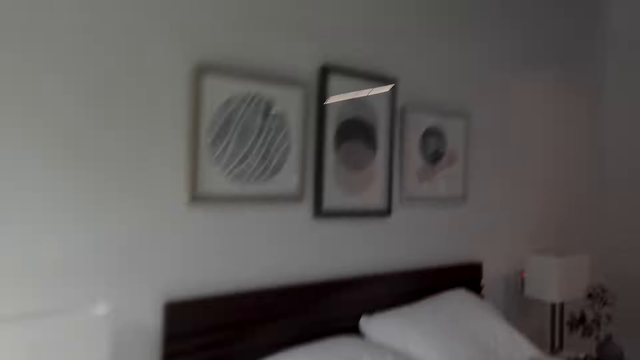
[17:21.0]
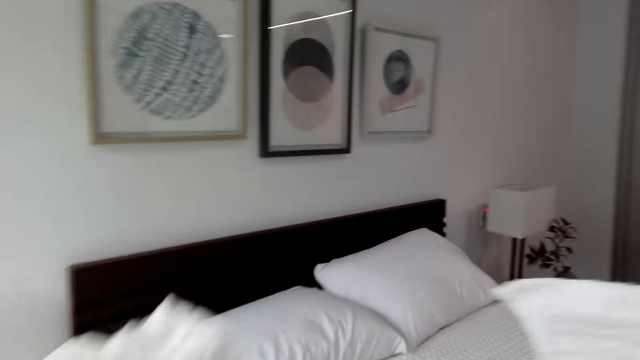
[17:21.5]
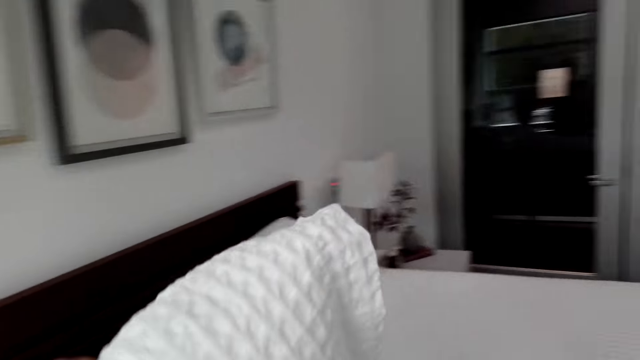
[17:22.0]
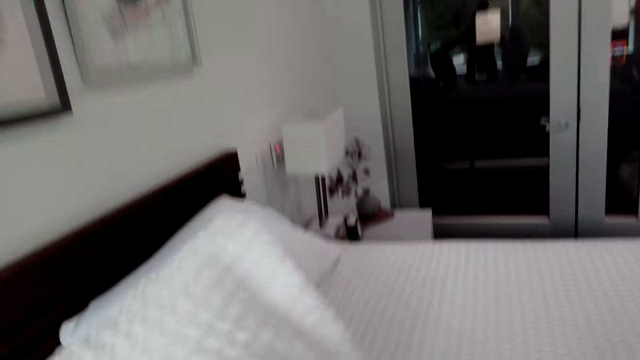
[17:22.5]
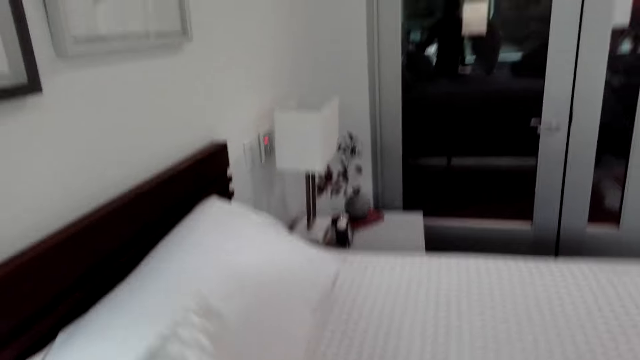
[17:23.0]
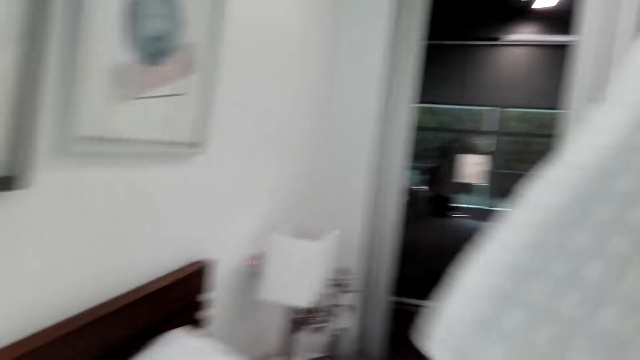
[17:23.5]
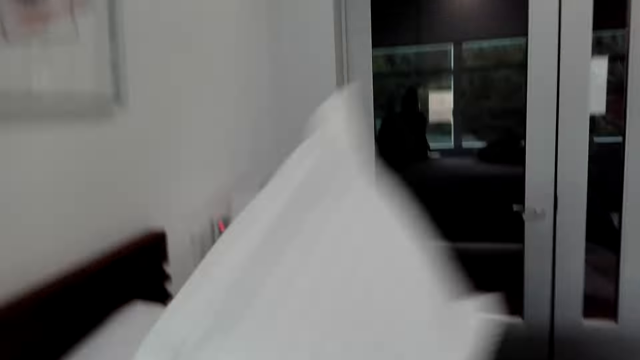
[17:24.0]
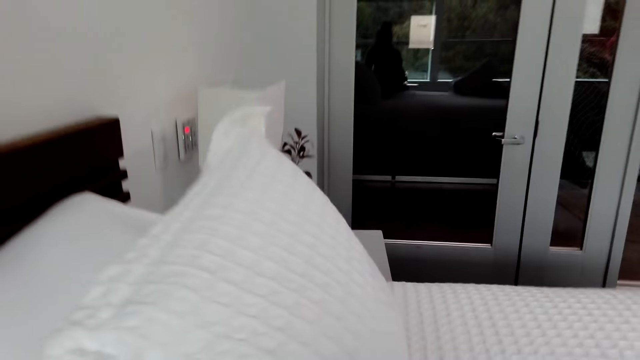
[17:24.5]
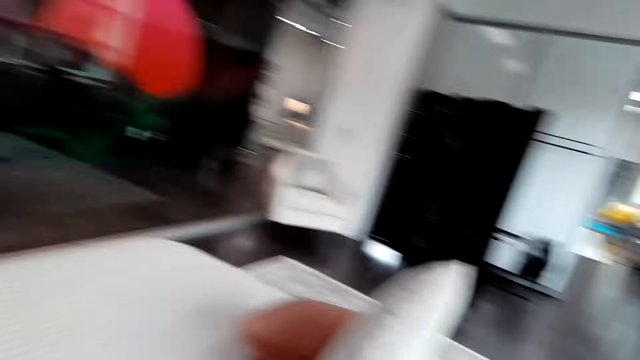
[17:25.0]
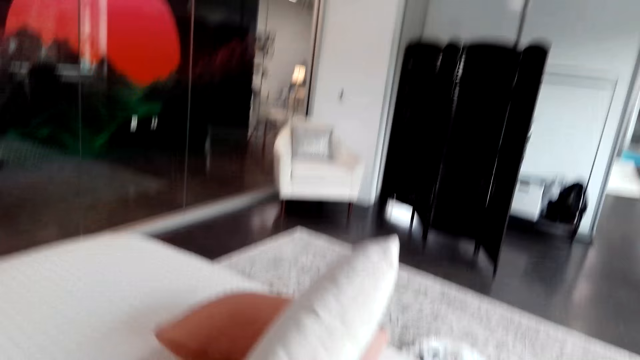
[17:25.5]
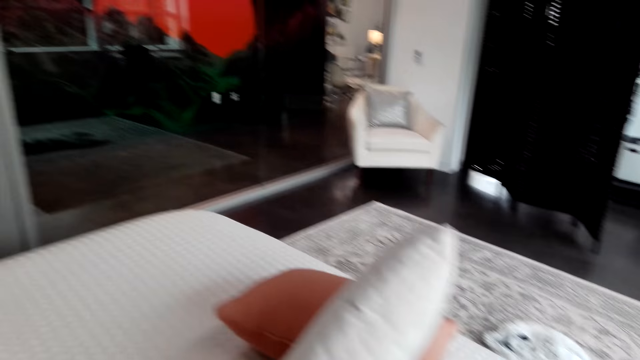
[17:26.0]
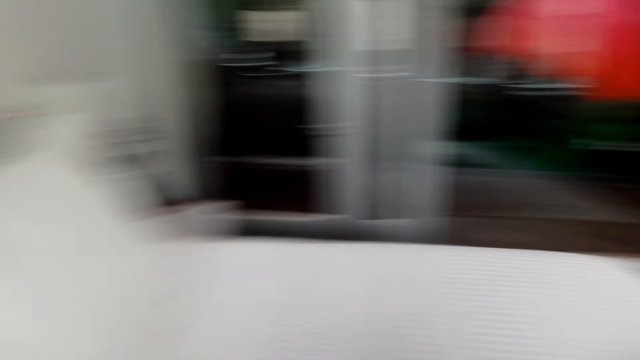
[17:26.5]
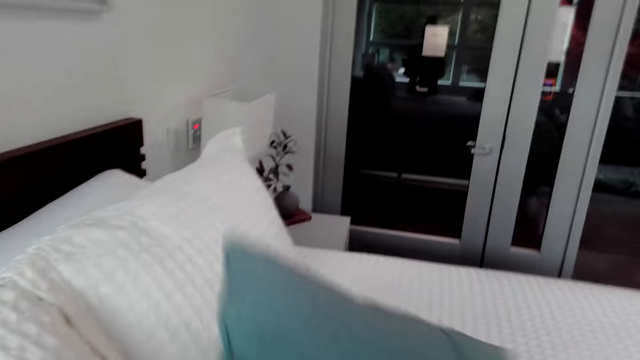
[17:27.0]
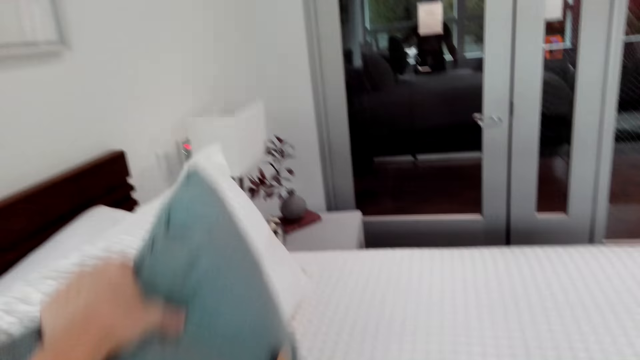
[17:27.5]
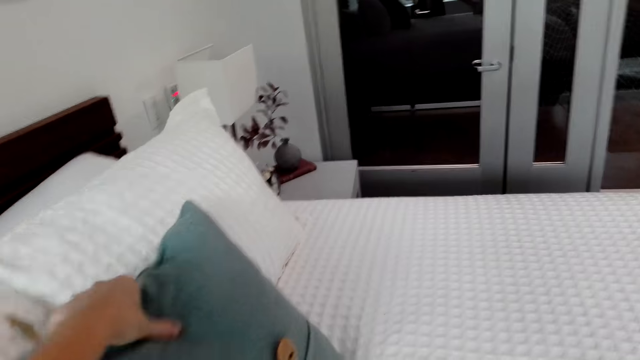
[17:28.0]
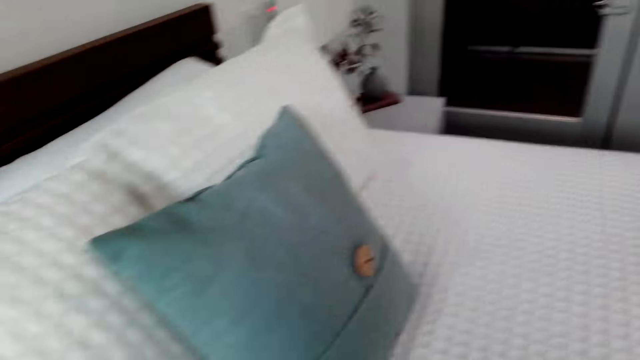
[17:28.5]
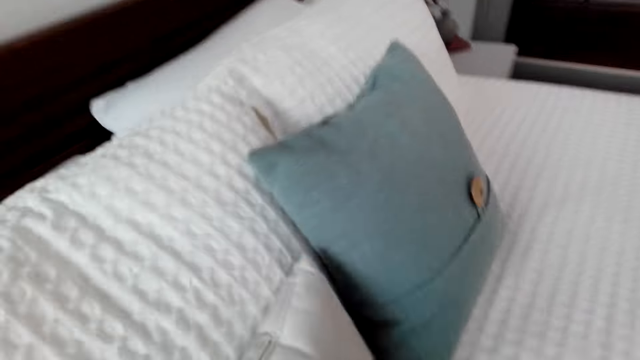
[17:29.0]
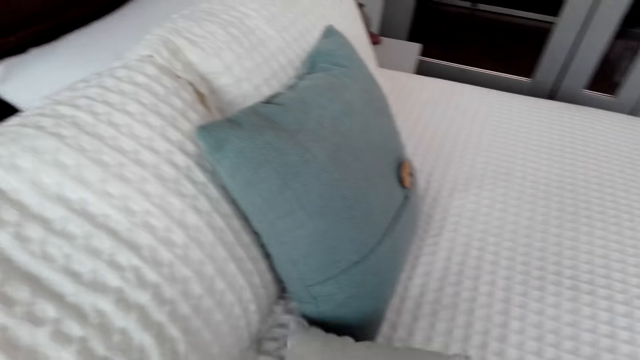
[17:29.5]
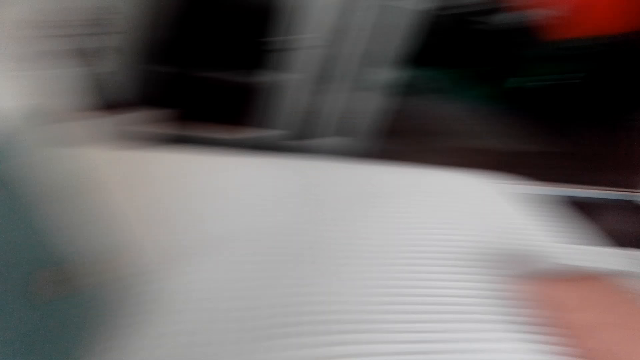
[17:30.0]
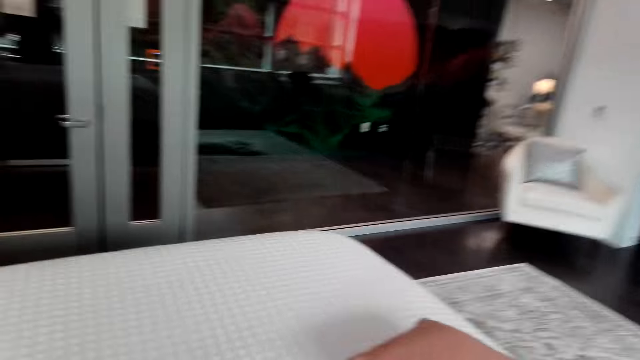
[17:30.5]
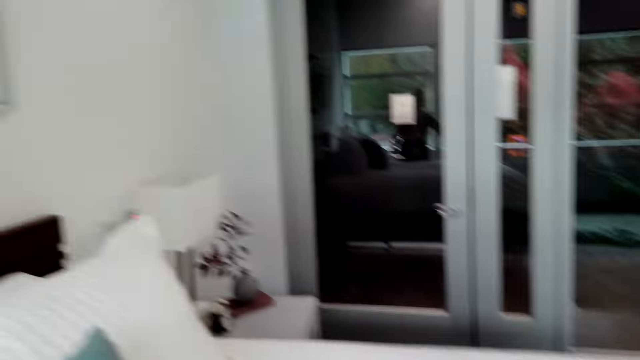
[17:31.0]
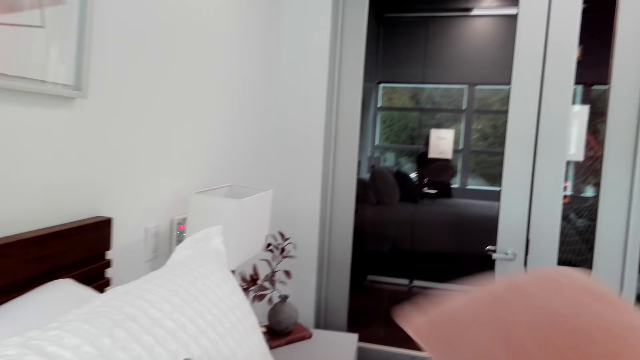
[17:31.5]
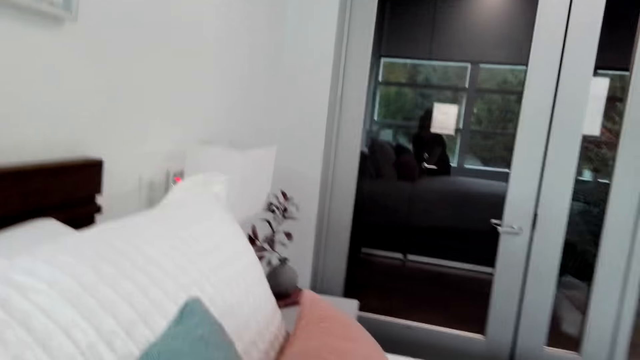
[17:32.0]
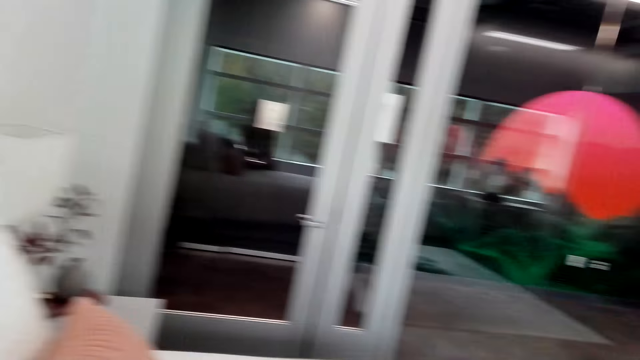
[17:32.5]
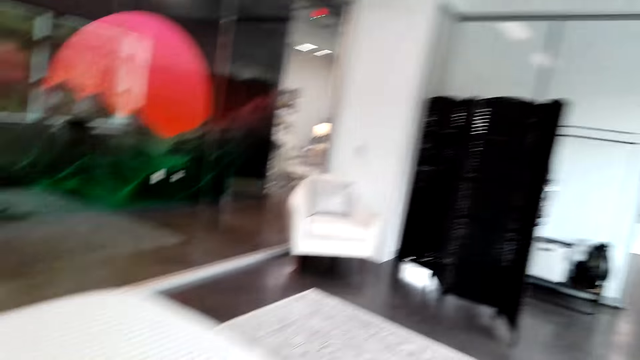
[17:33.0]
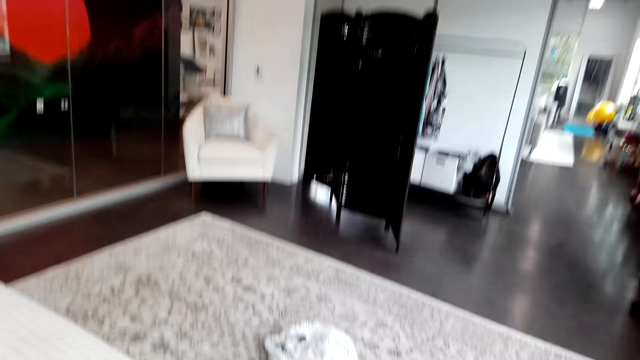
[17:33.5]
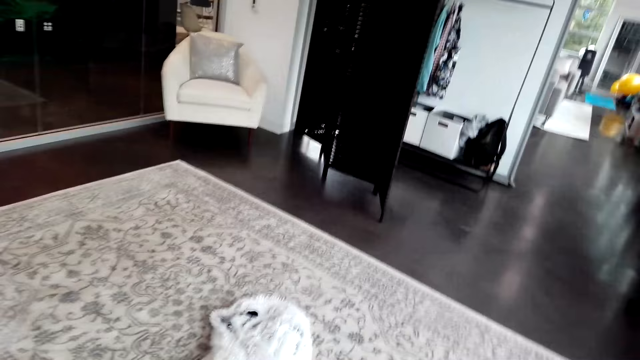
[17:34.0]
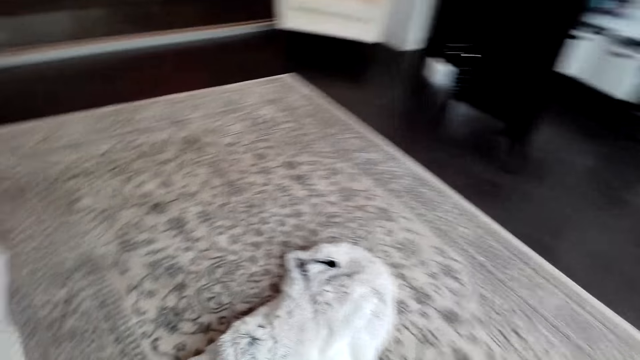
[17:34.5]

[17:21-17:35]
The camera wearer puts the pillow on the bed. They put the pillow on the bed again. They turn around the room. They put the pillow on the bed. They put the pillow on the bed again. They turn around the room. They put the pillow on the bed. They walk around the room.

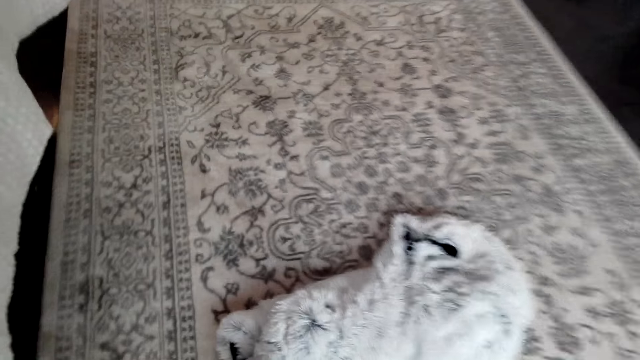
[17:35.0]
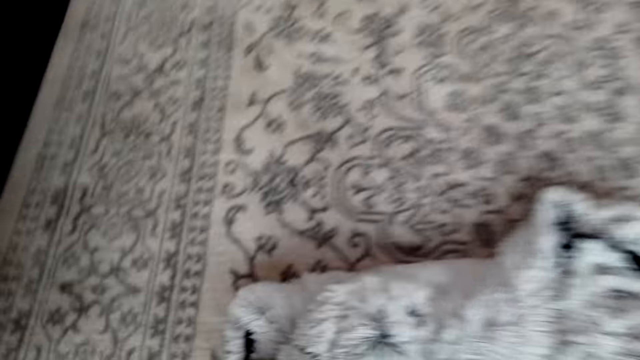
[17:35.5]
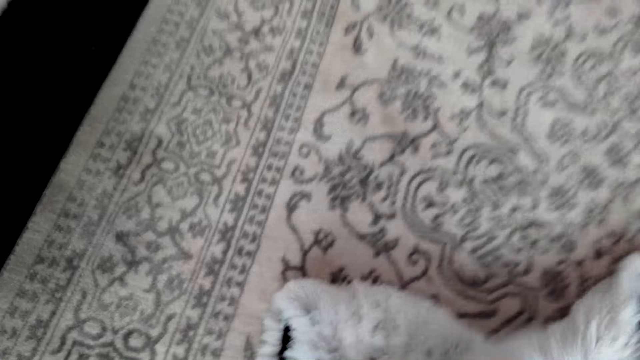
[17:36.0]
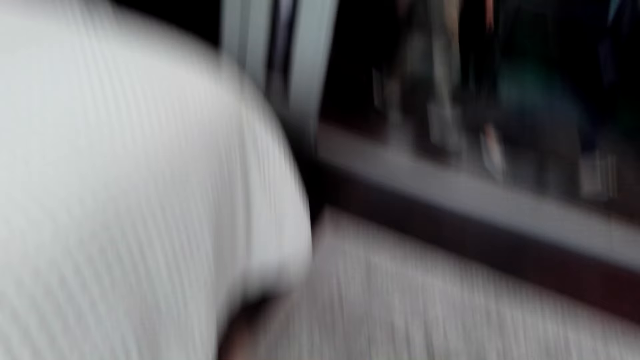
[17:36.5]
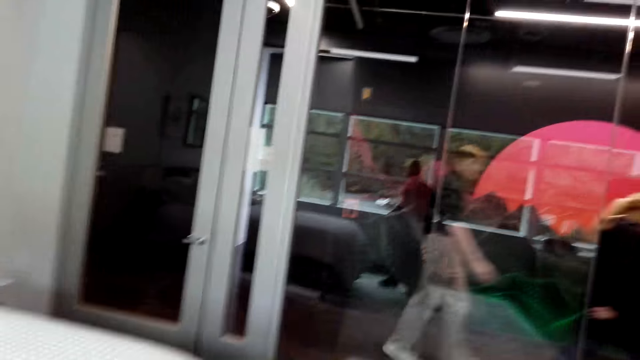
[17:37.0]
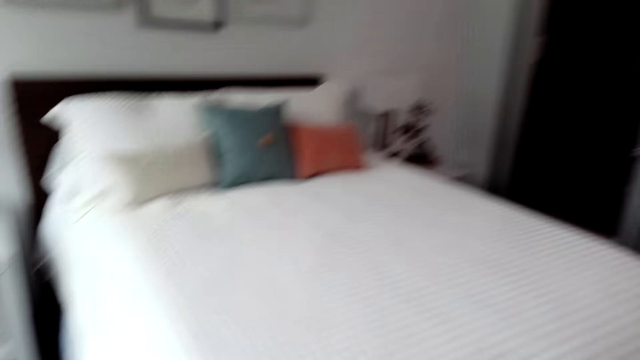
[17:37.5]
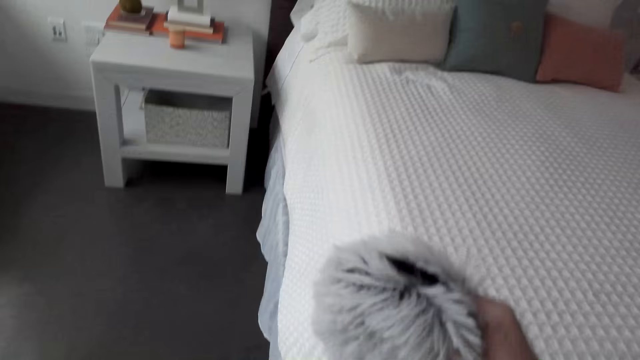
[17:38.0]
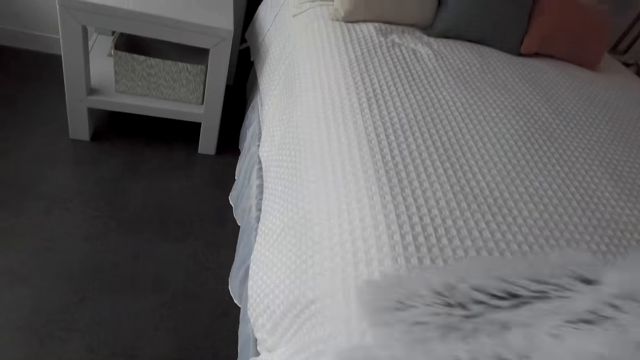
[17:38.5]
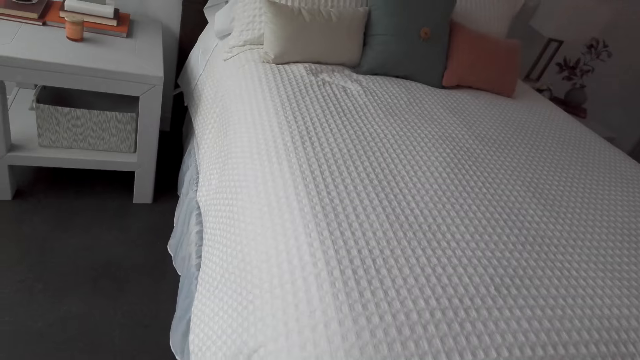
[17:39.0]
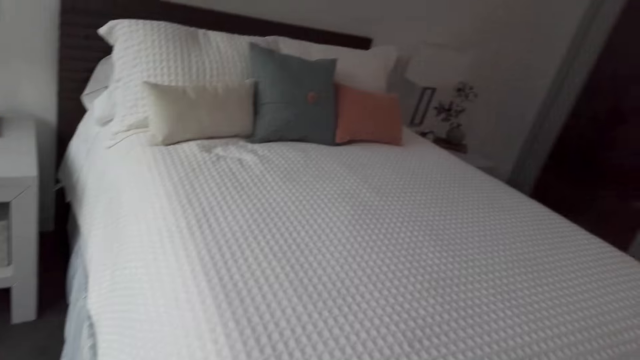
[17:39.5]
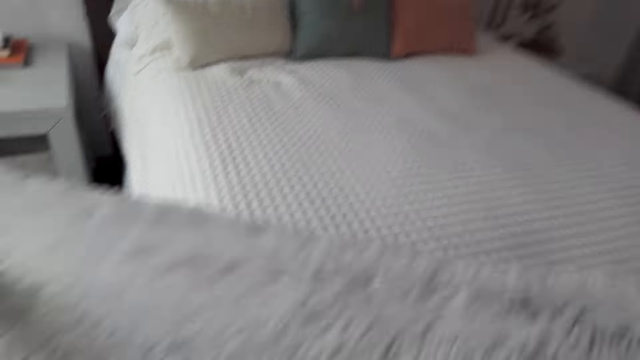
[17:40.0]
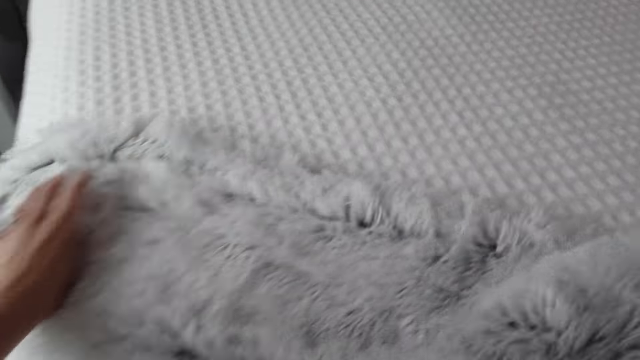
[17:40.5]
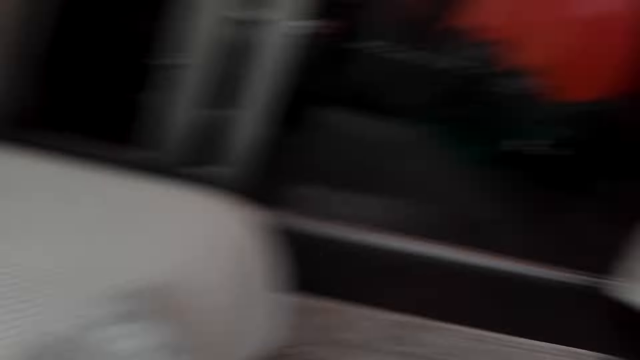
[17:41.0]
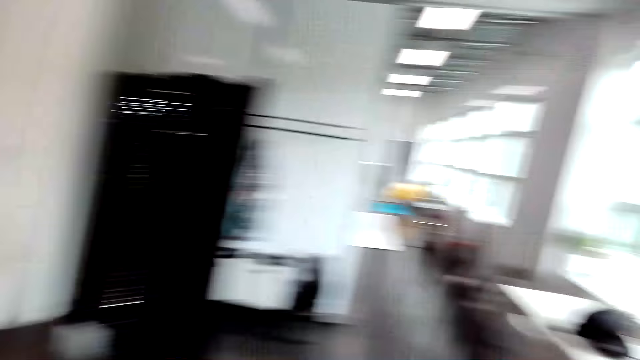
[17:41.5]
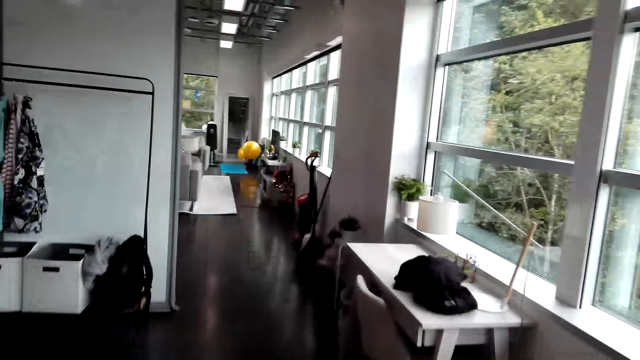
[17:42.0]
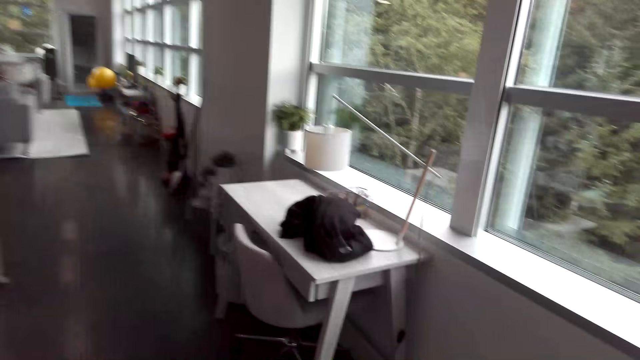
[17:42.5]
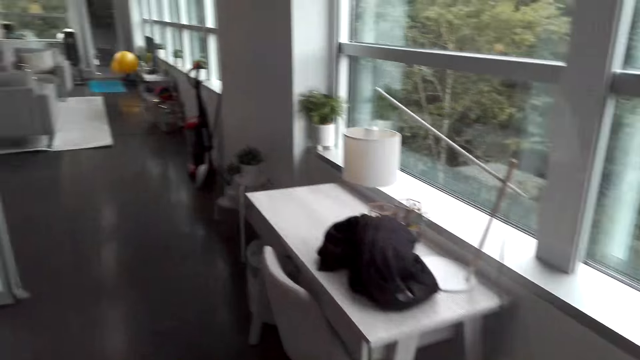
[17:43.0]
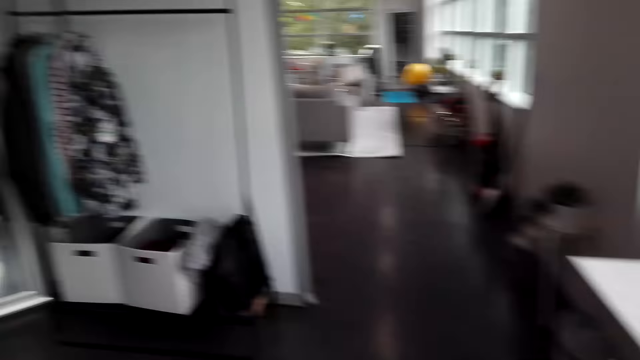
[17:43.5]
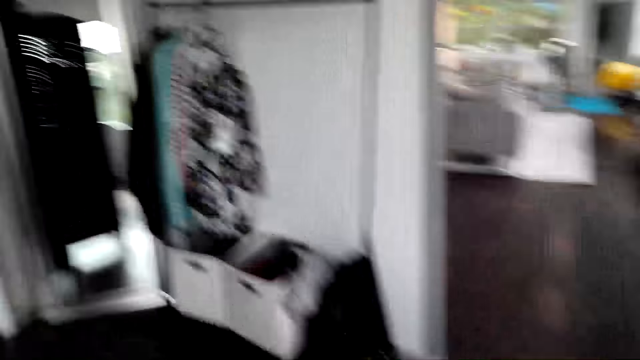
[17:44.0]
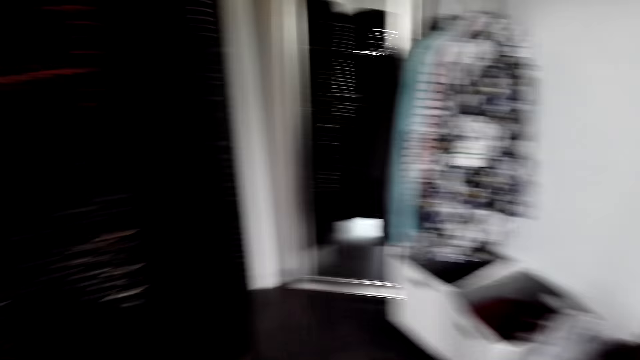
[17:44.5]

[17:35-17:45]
The camera wearer picks the cloth. They put the cloth on the bed. They put the cloth on the bed. They walk around the room.
